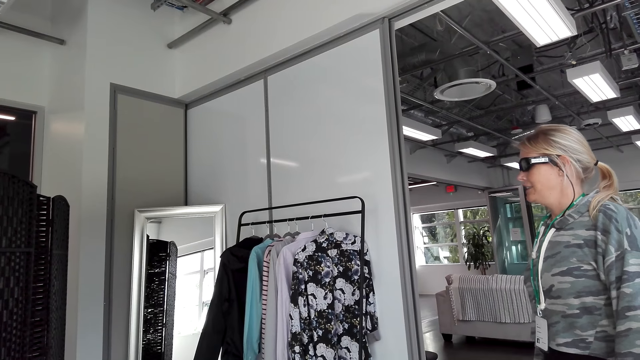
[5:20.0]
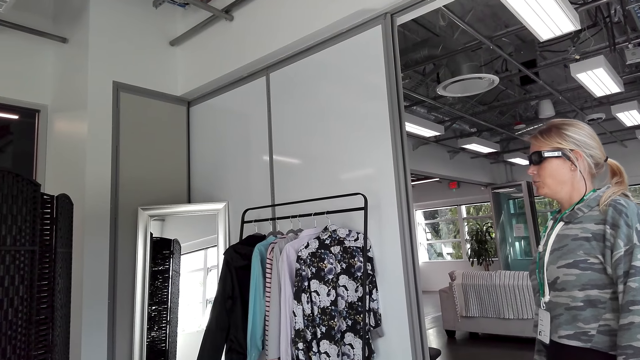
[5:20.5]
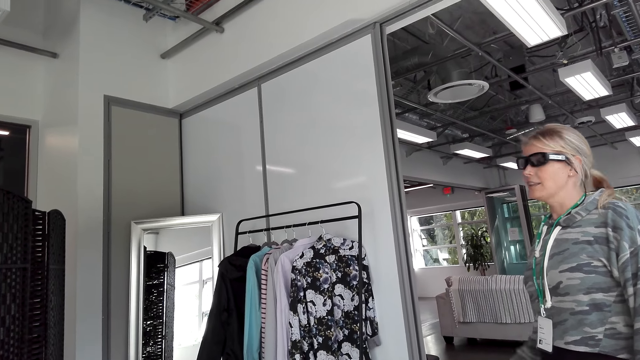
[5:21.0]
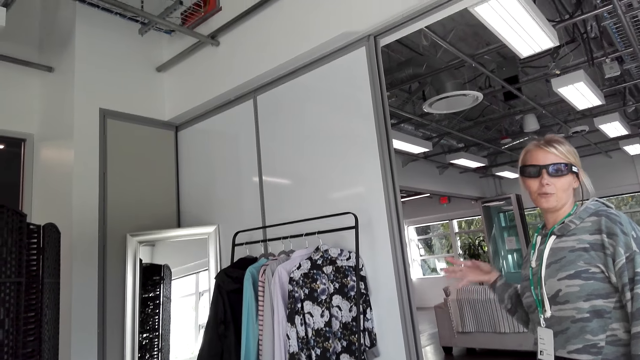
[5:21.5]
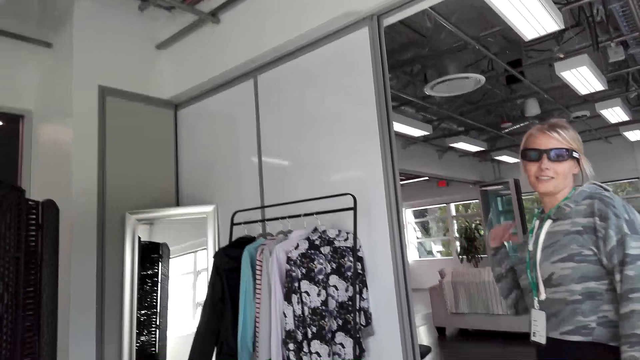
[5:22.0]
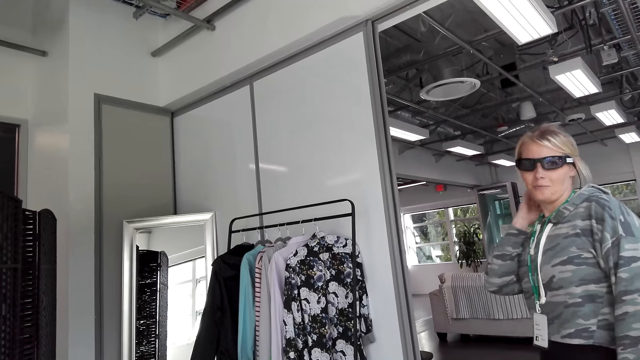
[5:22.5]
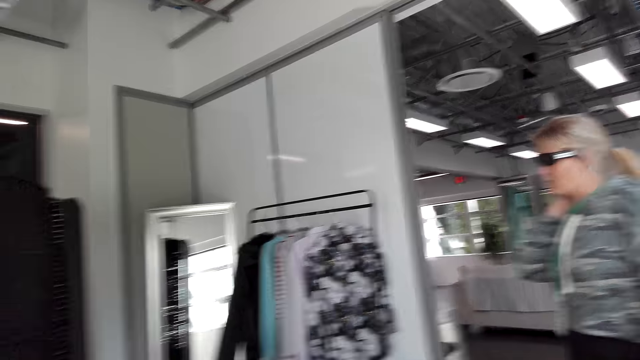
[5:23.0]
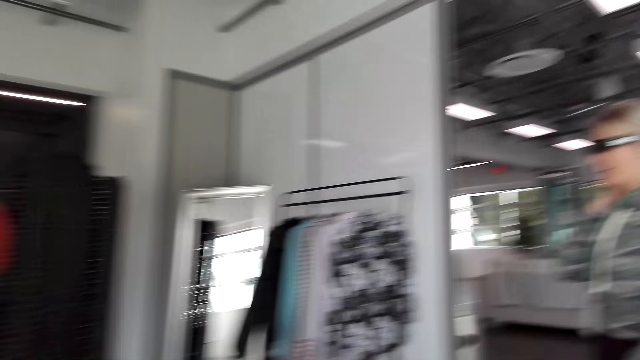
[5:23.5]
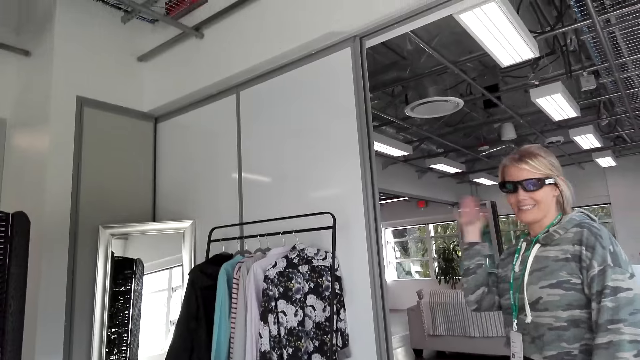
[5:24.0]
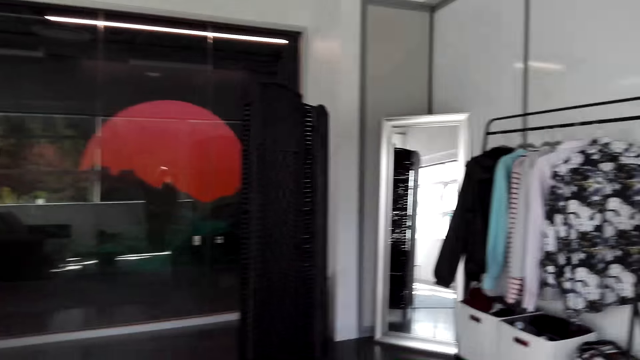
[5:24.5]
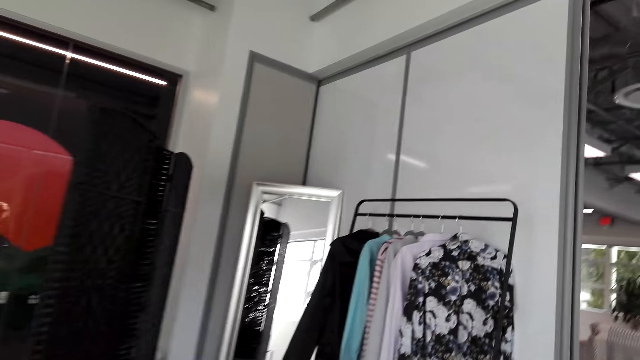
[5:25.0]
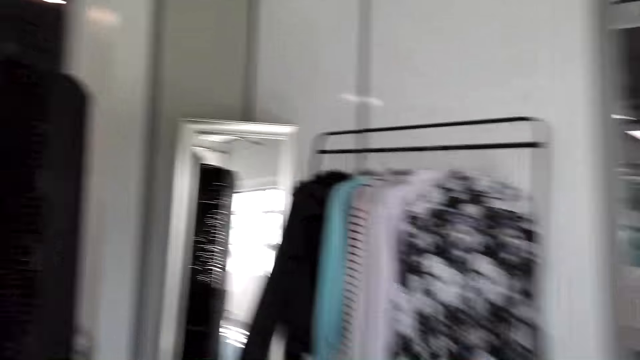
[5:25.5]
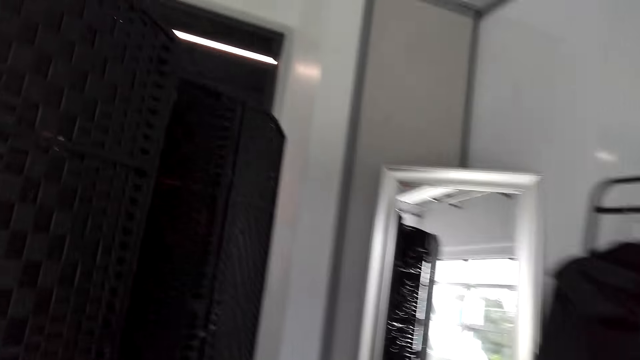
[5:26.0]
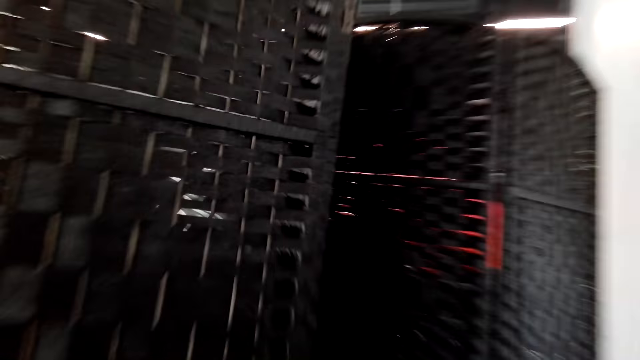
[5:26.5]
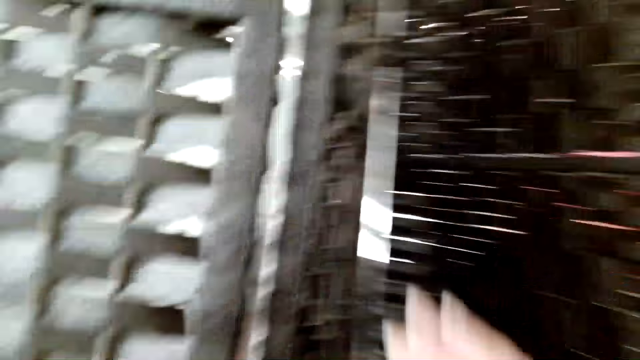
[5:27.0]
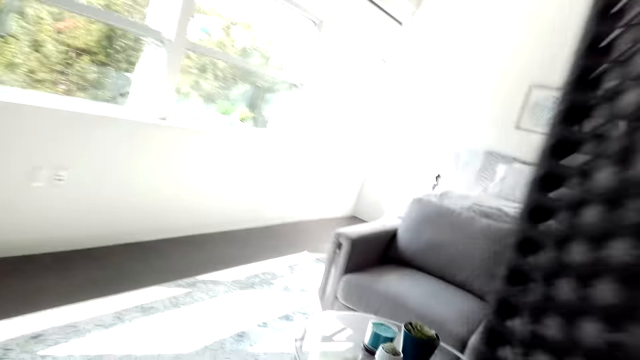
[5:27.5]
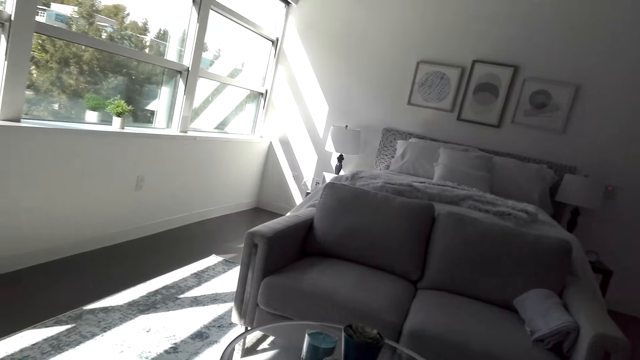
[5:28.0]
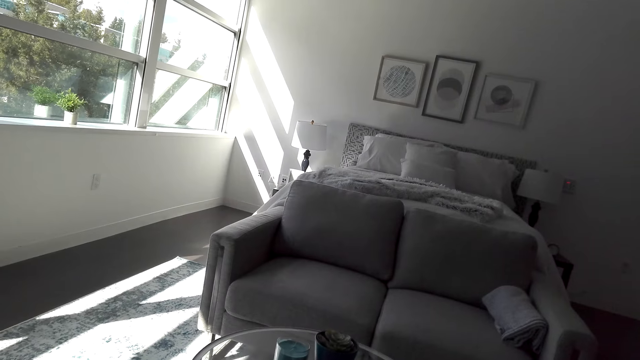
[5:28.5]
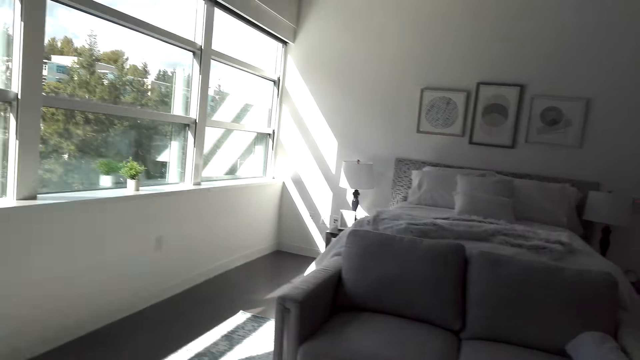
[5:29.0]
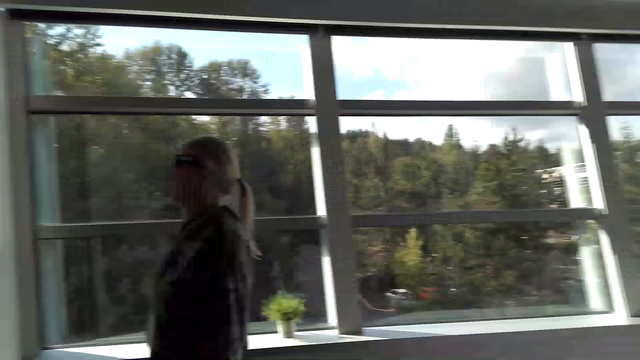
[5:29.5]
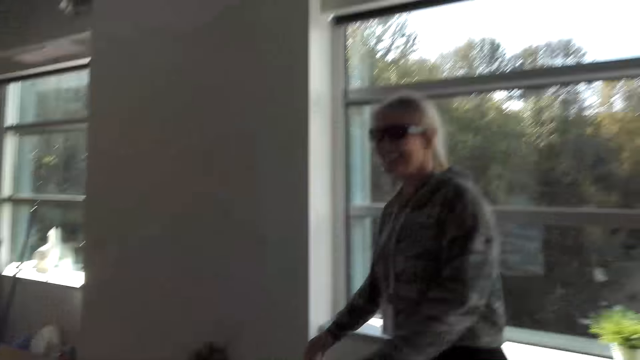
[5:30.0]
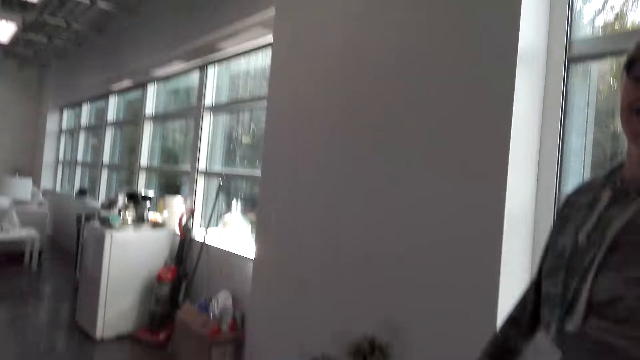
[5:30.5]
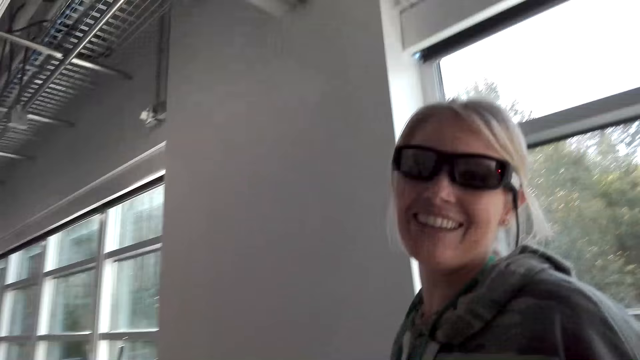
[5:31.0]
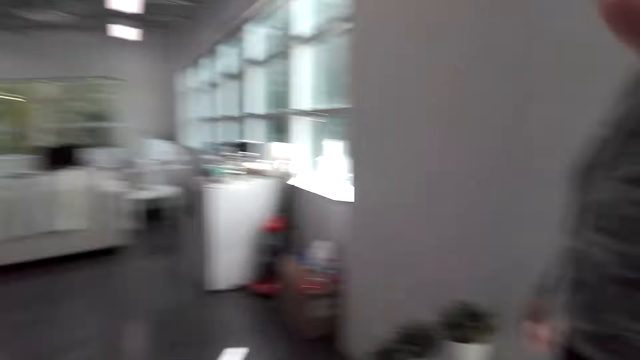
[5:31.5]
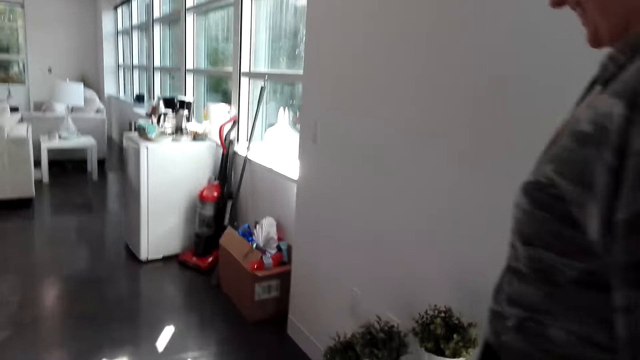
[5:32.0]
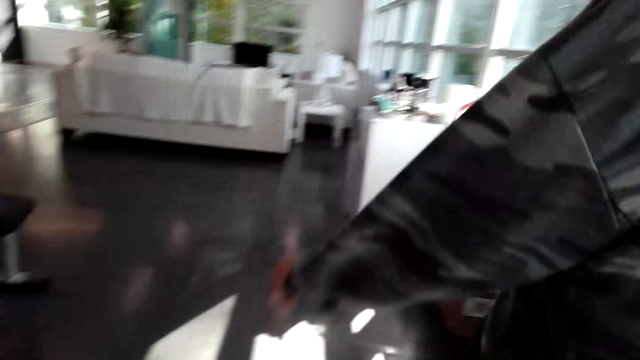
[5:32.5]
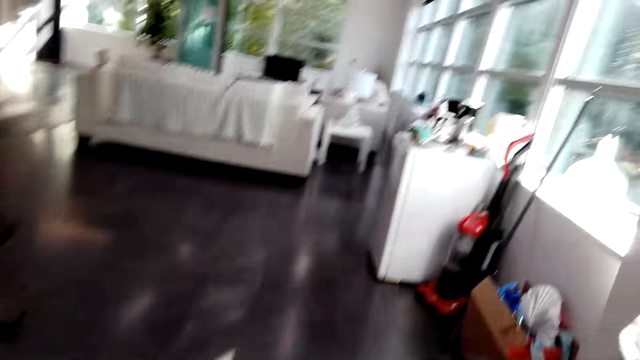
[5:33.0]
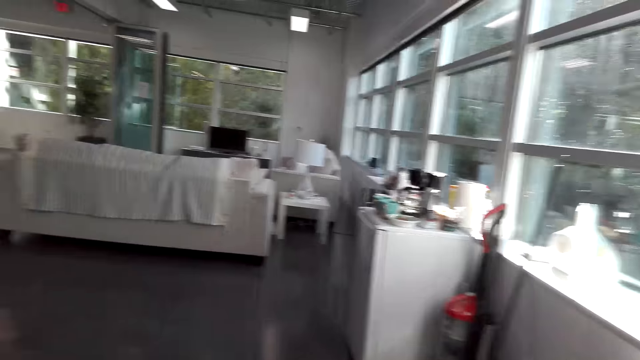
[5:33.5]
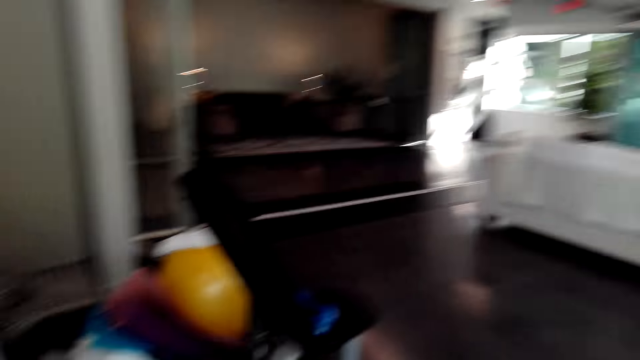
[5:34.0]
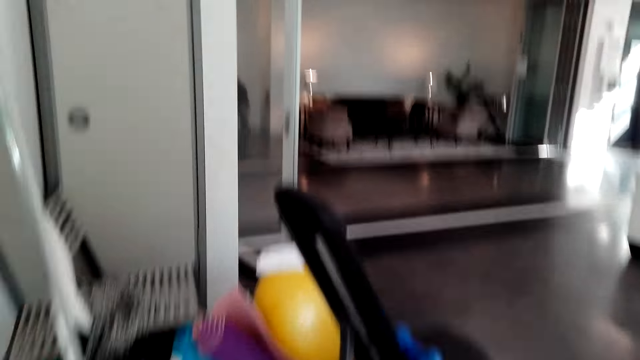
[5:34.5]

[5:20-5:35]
The person moves a hand and puts a hand on the neck. The camera wearer moves toward the mirror. They move around in the house.

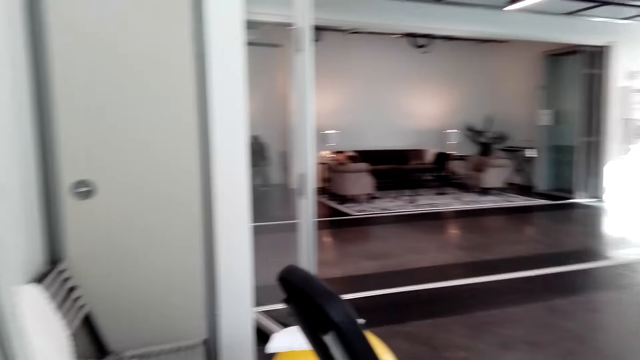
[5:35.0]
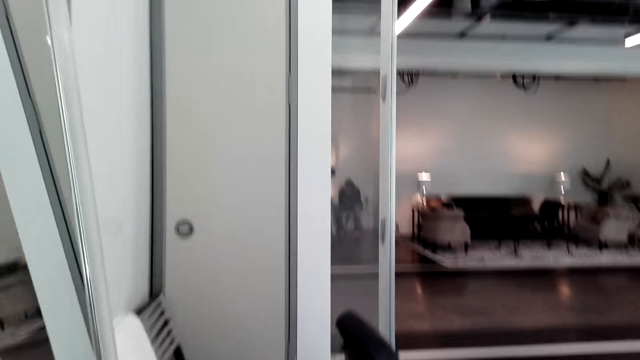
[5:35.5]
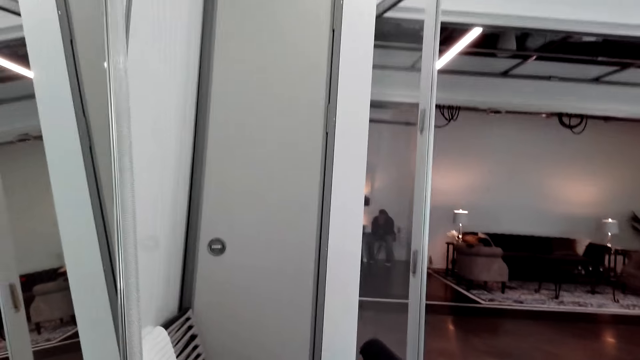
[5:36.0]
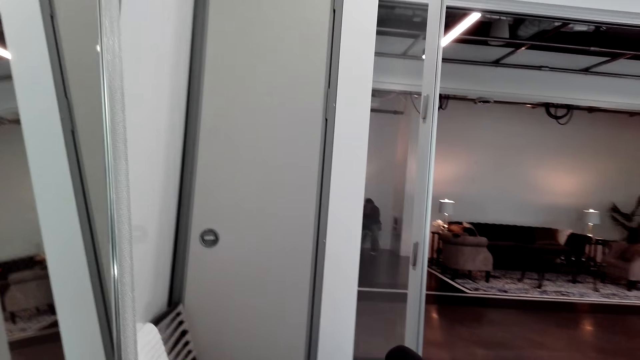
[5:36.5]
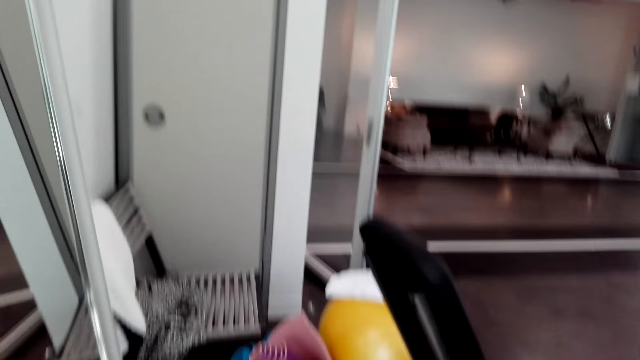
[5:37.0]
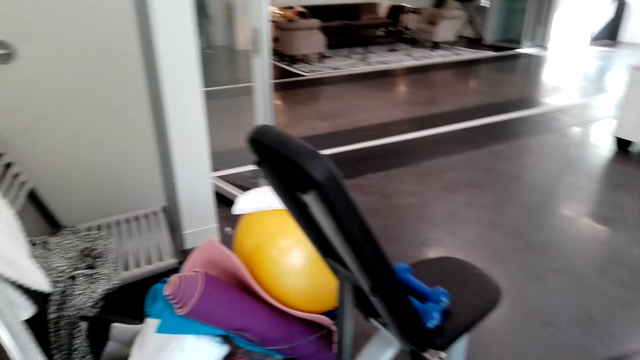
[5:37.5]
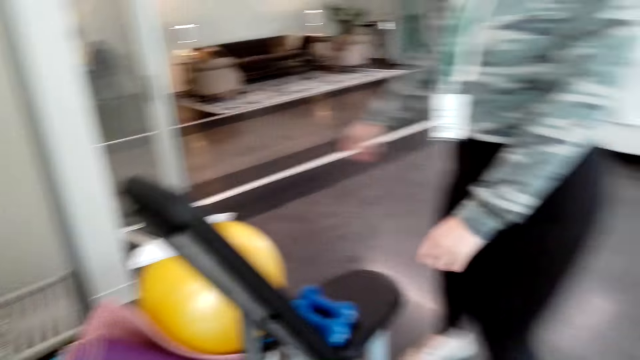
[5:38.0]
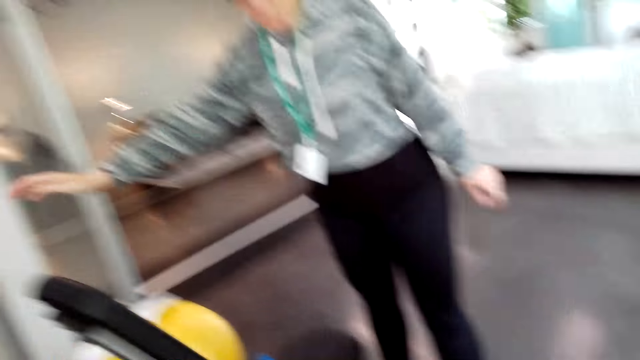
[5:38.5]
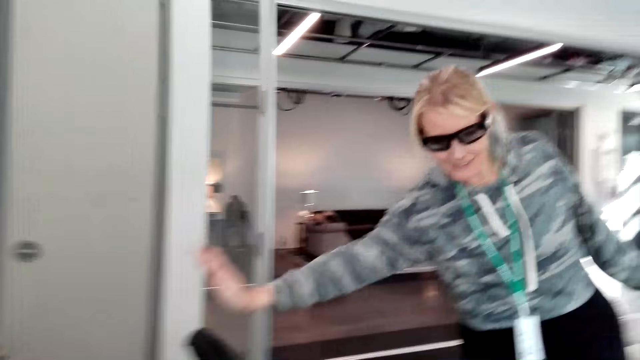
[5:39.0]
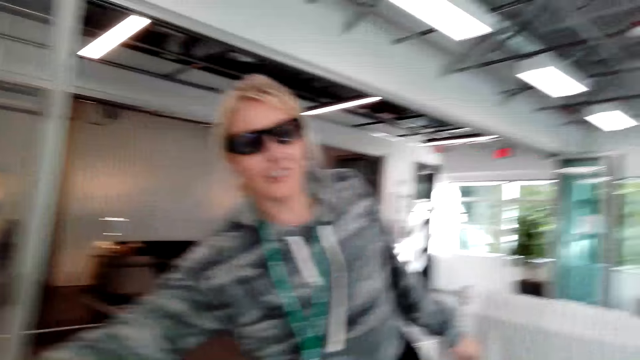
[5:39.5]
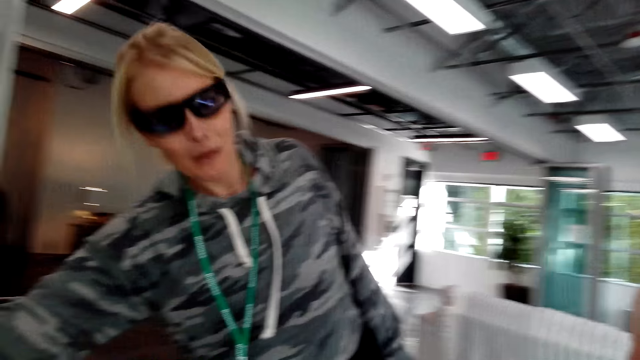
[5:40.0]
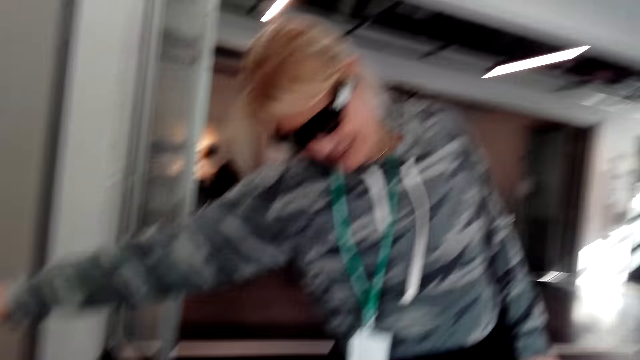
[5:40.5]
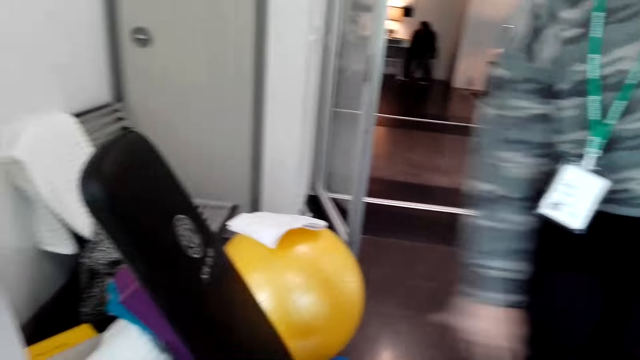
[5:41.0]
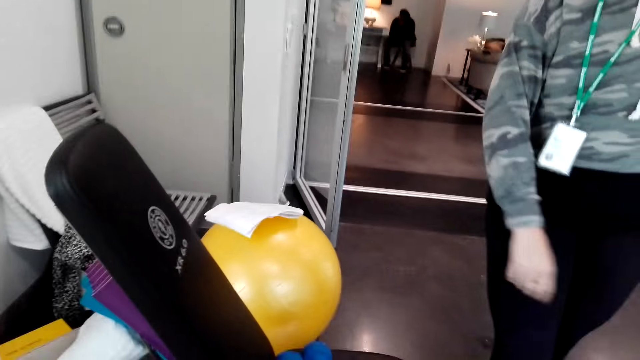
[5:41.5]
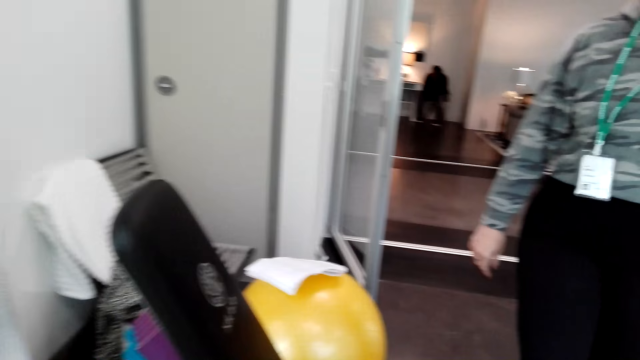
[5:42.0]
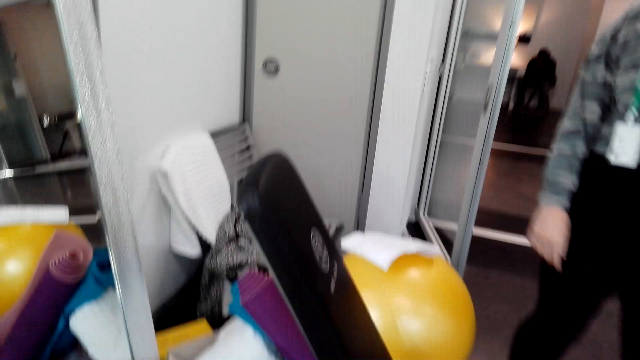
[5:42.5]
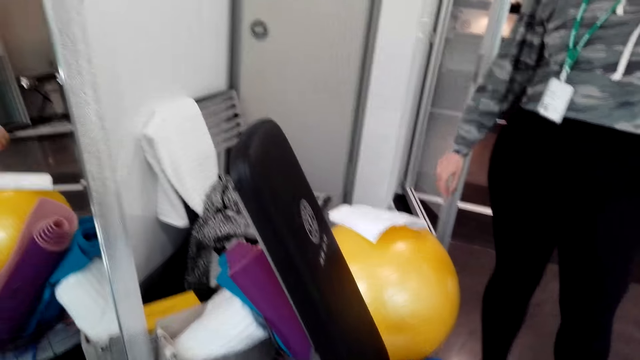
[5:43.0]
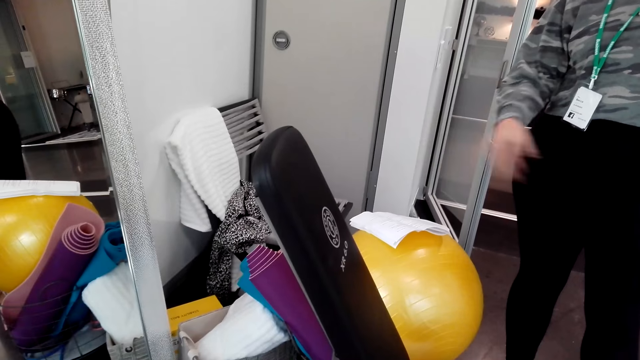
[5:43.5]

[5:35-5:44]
The person touches the exercise chair.
